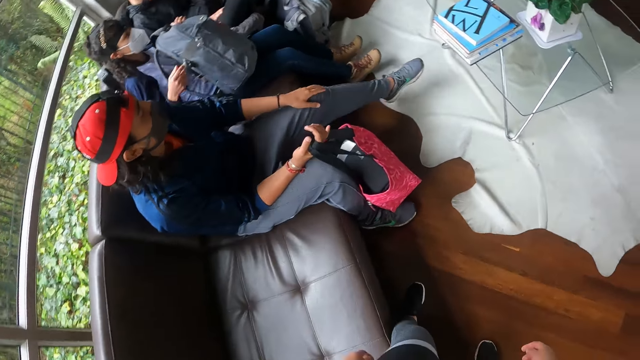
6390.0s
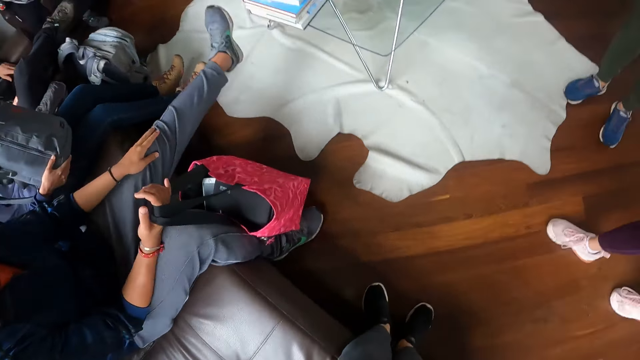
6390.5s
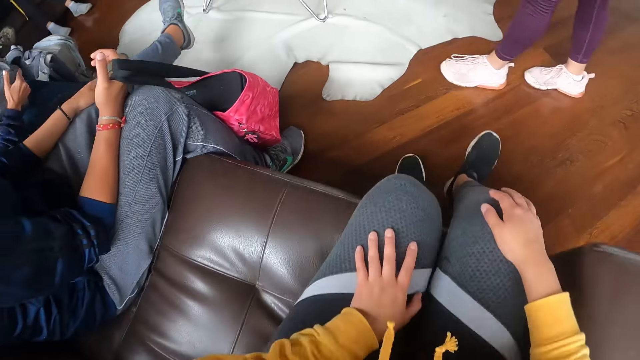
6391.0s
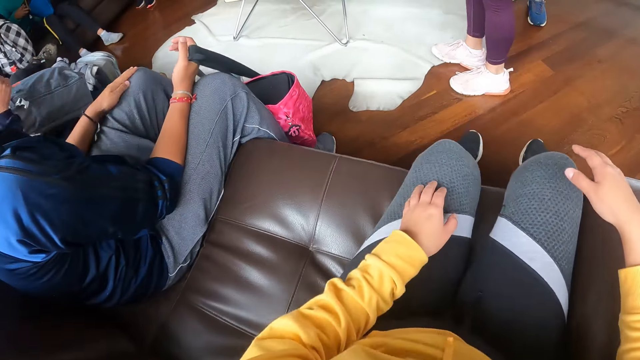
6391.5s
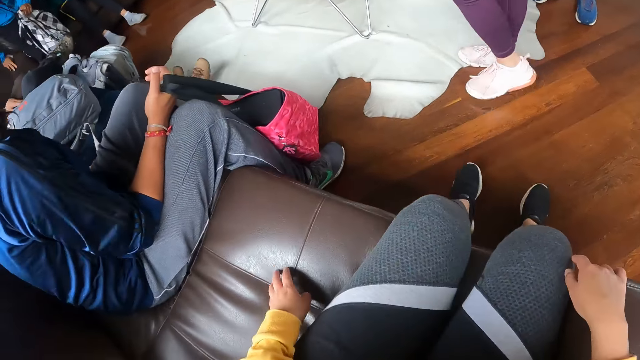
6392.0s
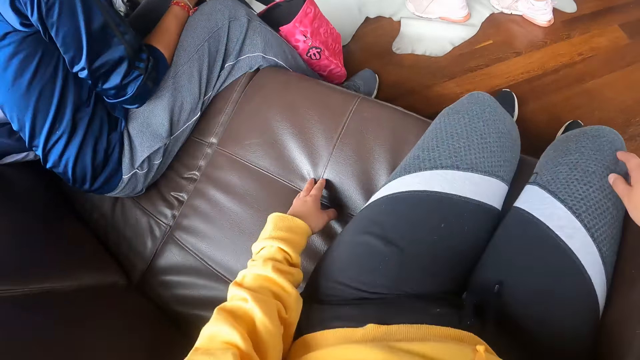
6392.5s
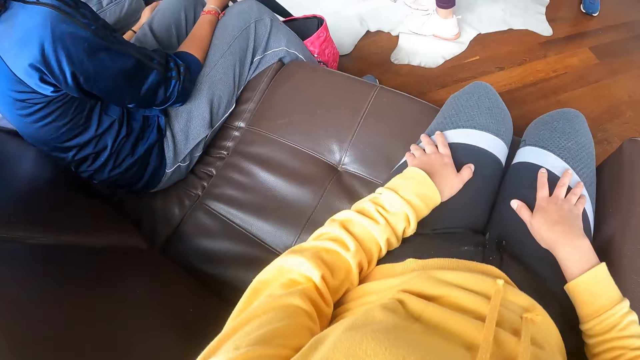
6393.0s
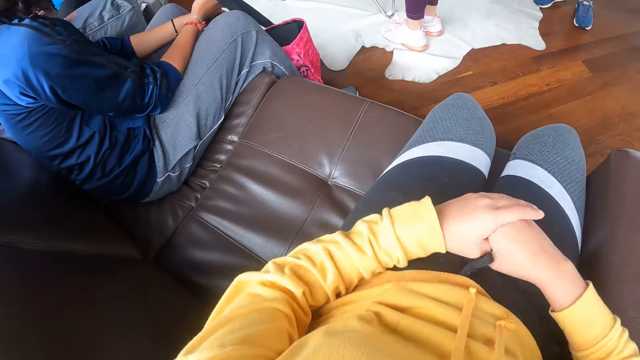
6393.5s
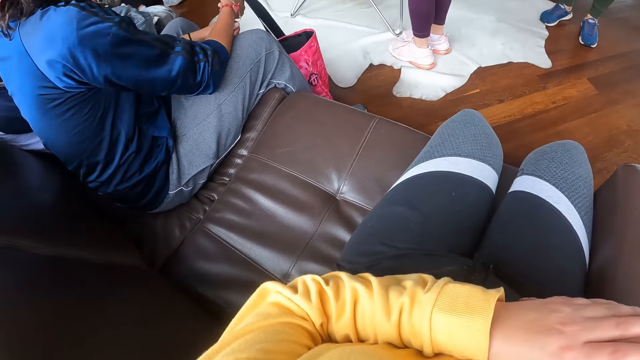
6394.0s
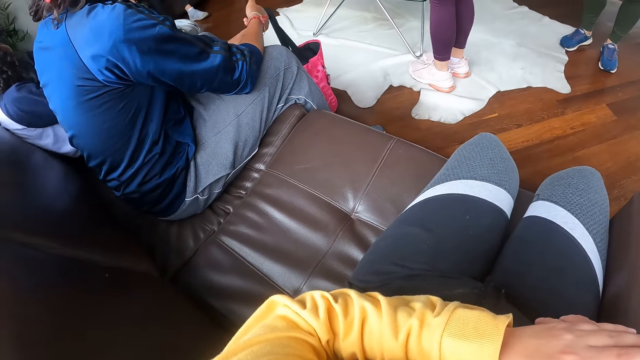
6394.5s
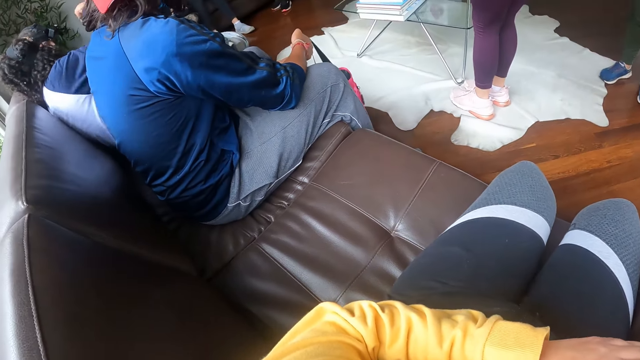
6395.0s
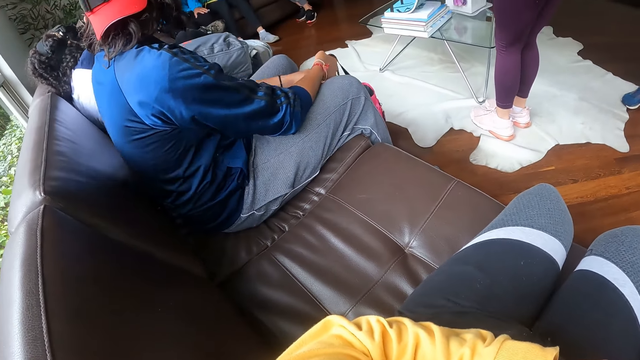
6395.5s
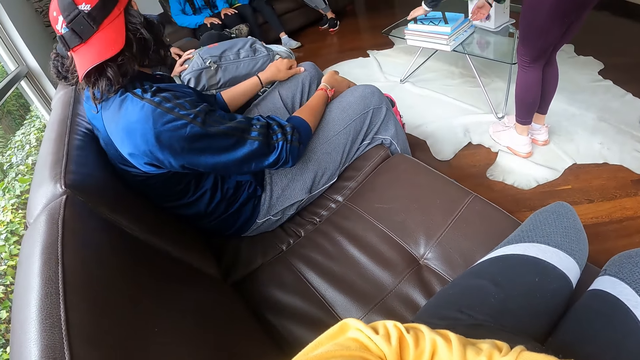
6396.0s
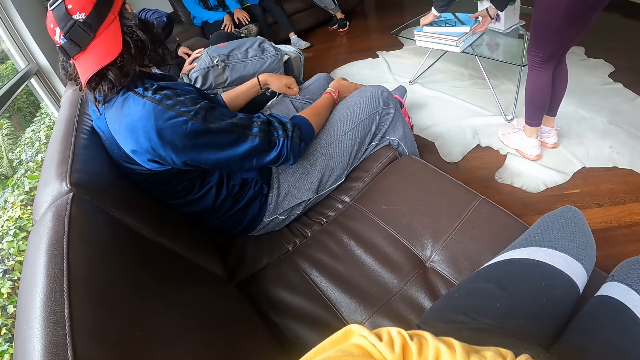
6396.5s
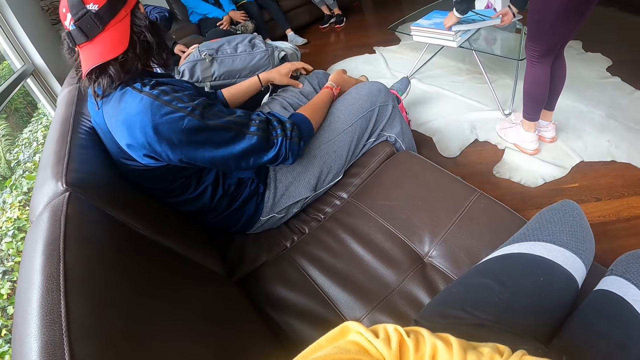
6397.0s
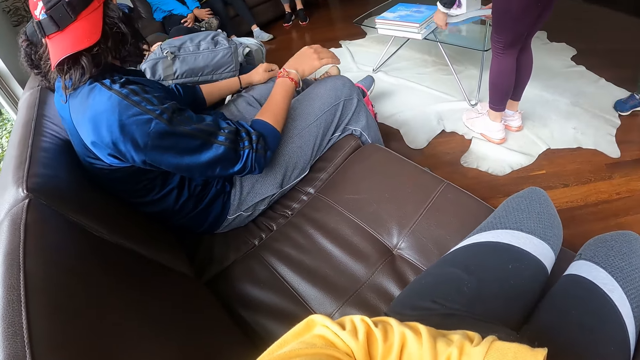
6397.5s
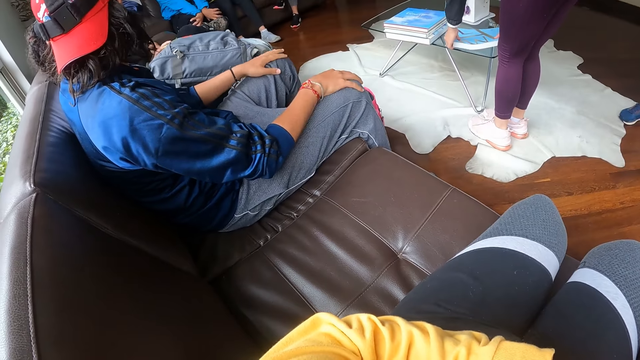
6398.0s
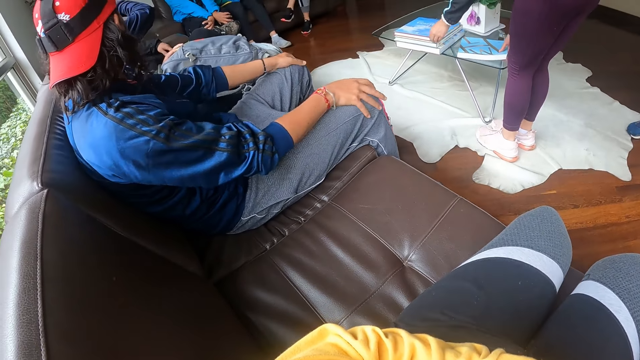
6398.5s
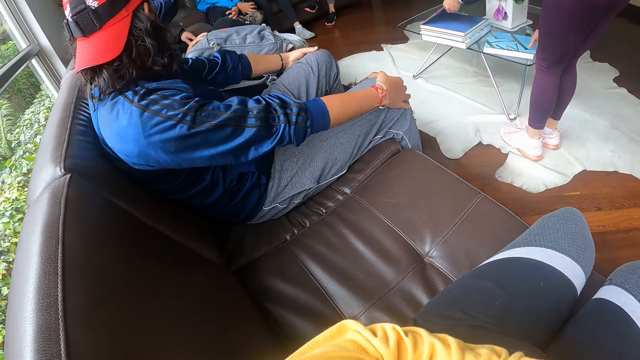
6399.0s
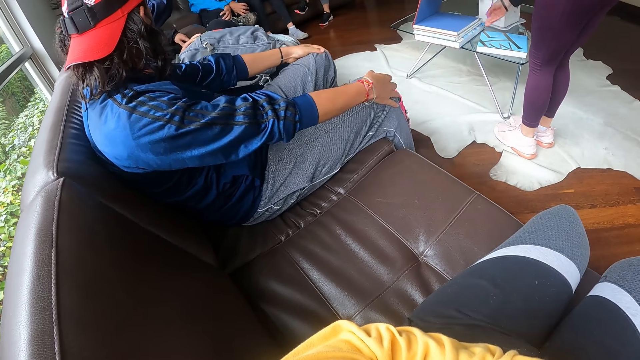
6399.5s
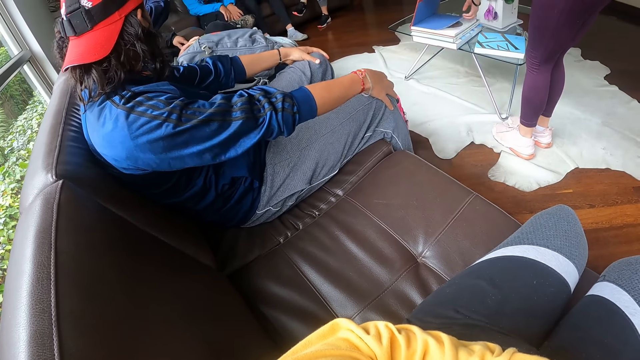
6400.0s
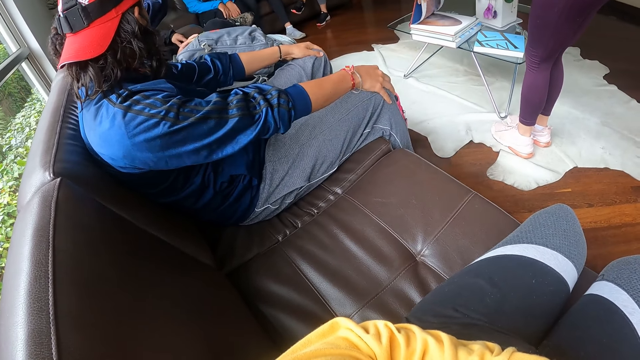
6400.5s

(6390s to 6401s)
The camera wearer sits on the sofa with the group of people. They fold hands. The woman checks a book on some books on a glass table with her hands. She moves the book to the glass table with her hands. The woman checks a book on the books on the glass table with her hands.

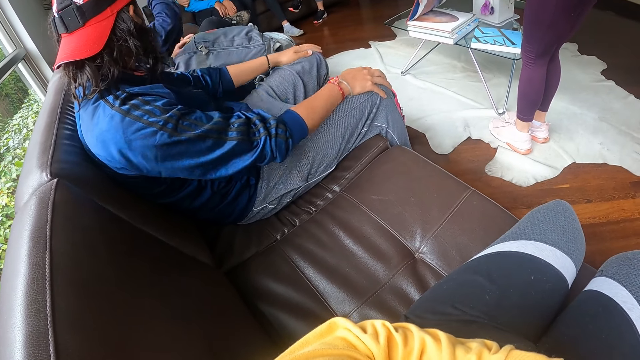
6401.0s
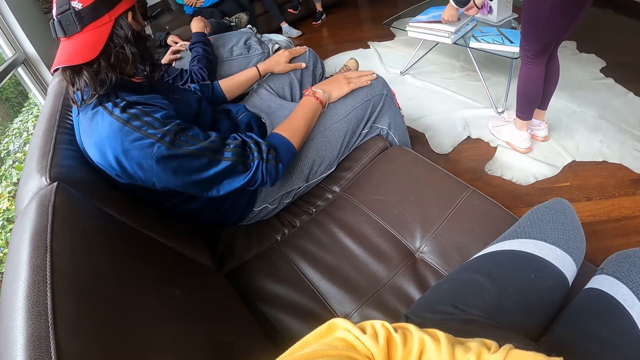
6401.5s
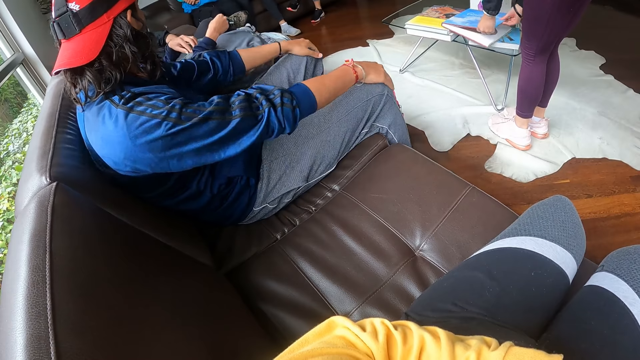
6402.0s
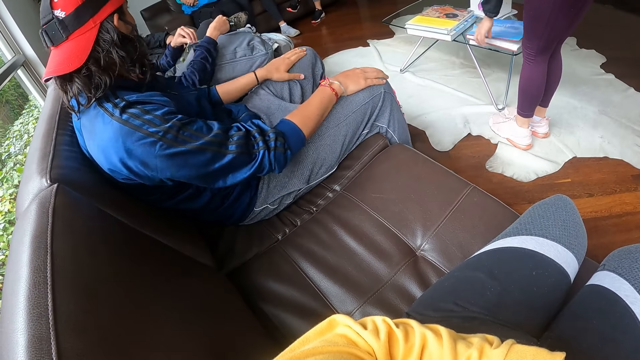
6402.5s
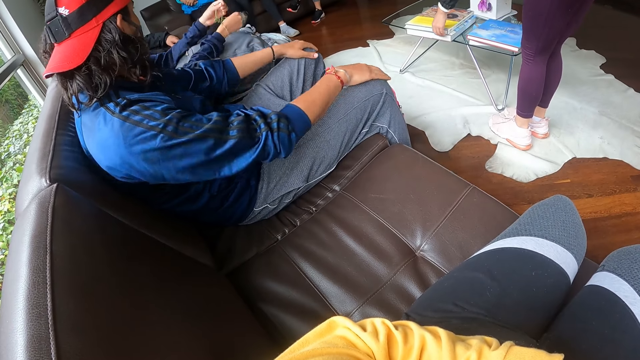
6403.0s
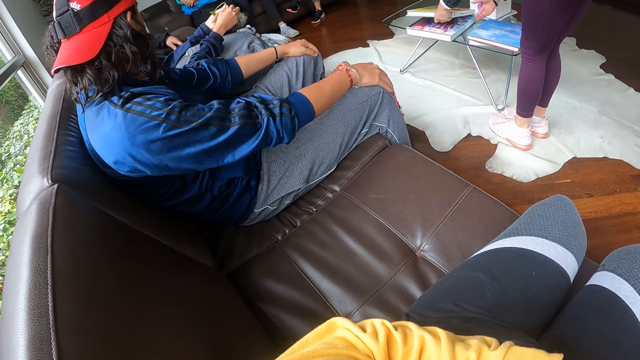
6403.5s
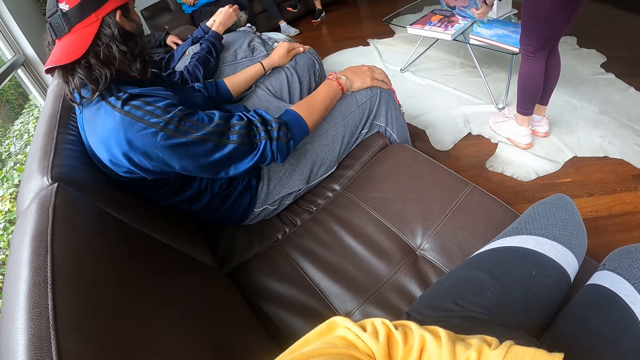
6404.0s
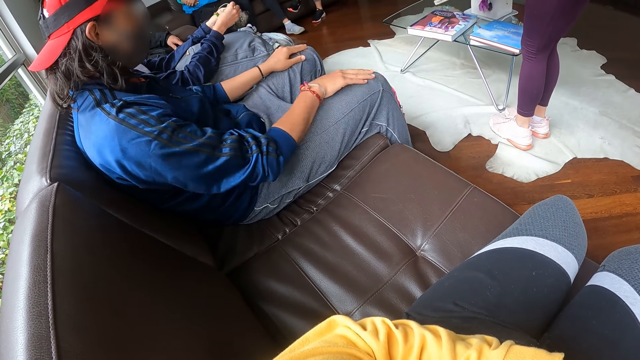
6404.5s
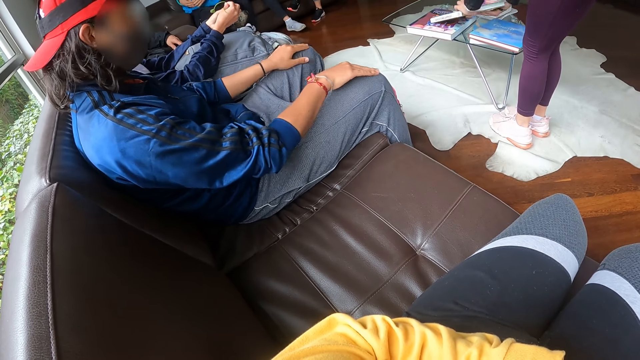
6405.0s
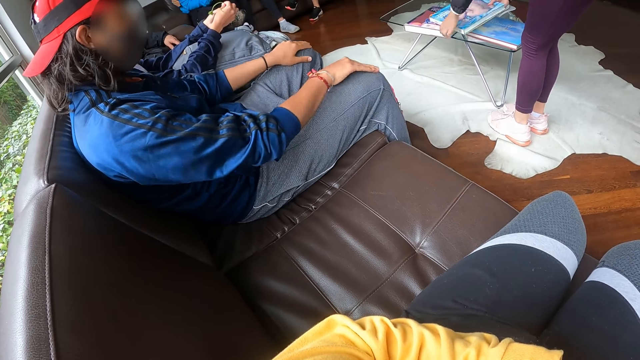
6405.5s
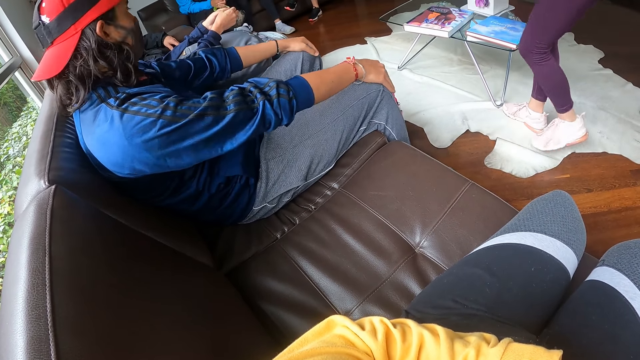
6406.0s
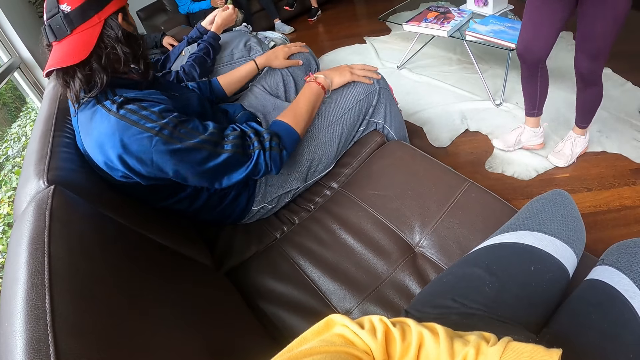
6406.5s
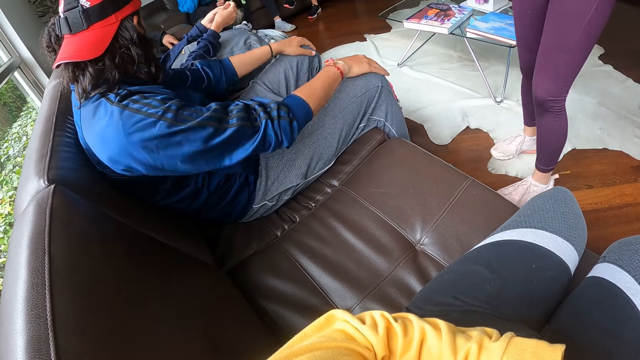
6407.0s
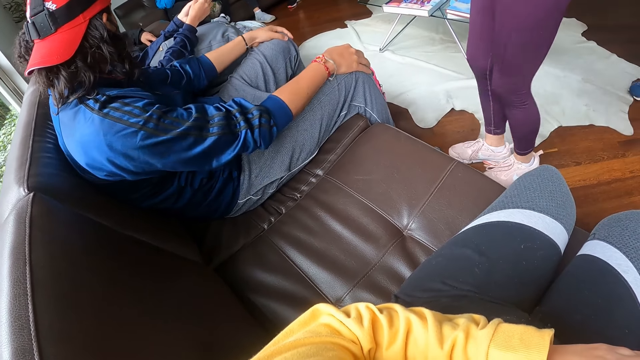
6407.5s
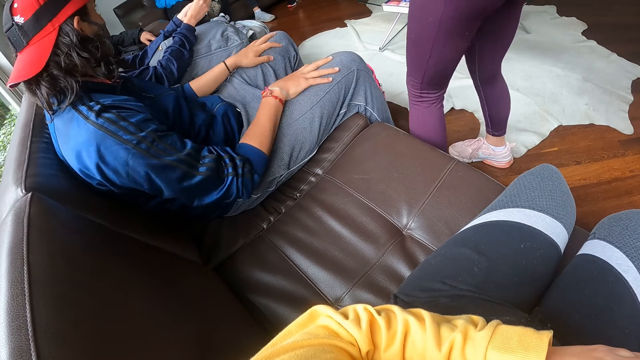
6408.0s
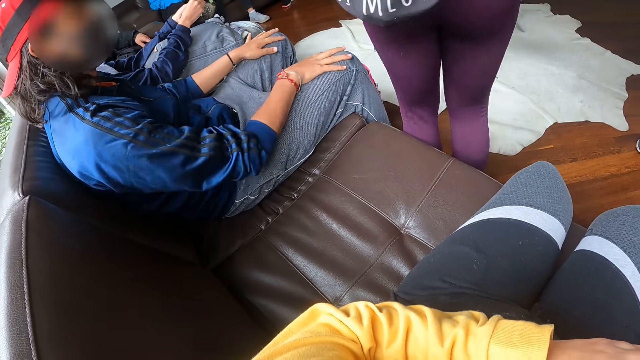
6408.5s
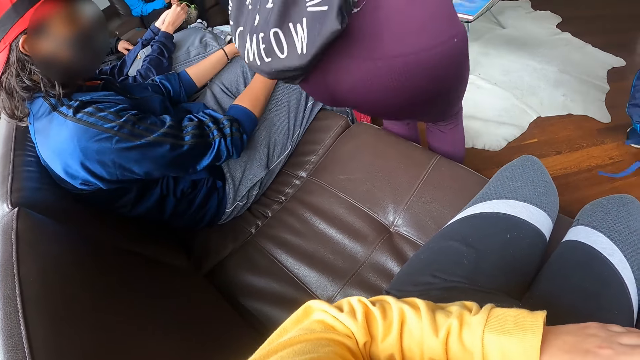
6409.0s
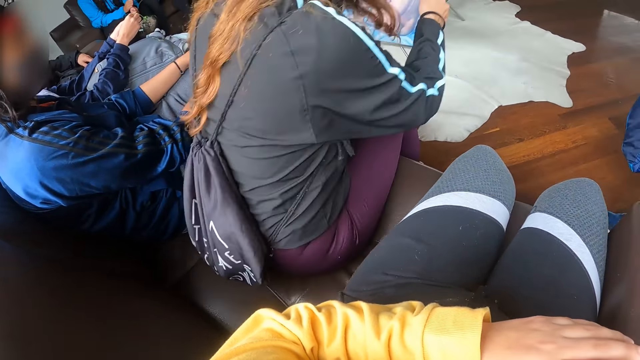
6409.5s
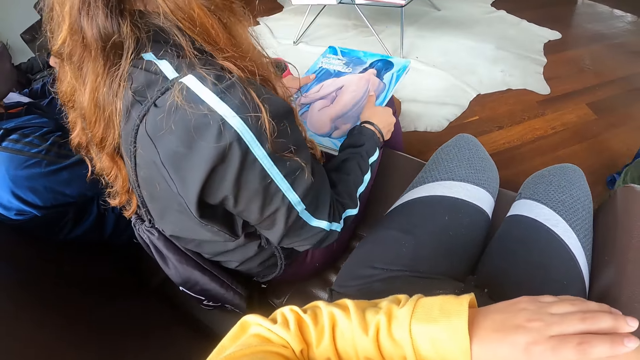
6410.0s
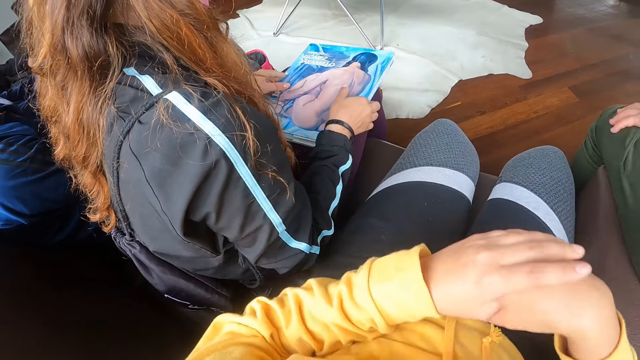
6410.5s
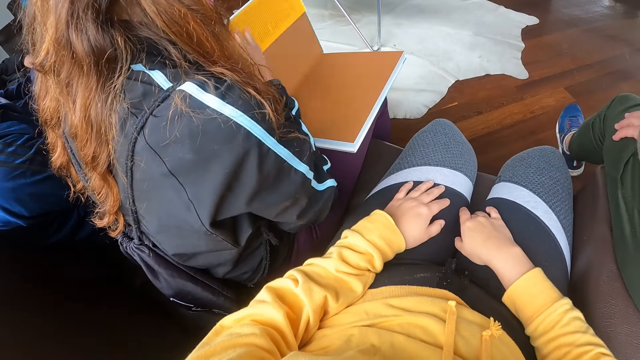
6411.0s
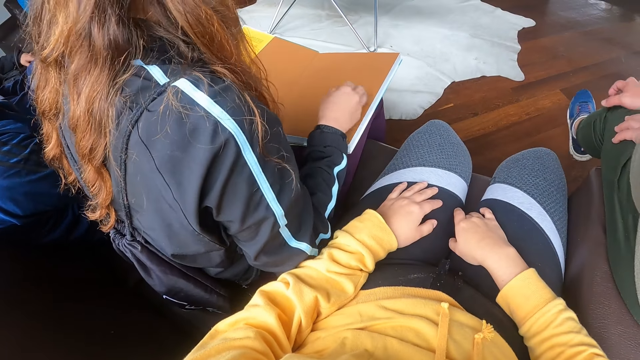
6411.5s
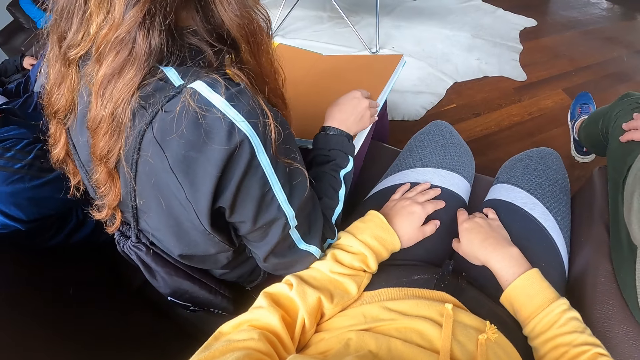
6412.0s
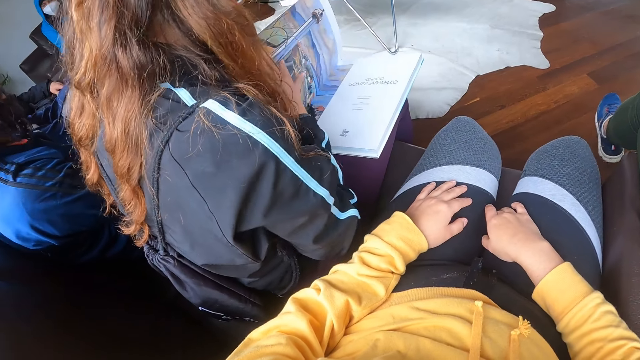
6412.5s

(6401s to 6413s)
The woman moves the book to the glass table with her hands. She turns a book over with her hands. She lifts up the book from other books on the glass table with her hands. She sits down on the sofa. She opens the pages of the book with her hands. The camera wearer places both hands on the thighs.
